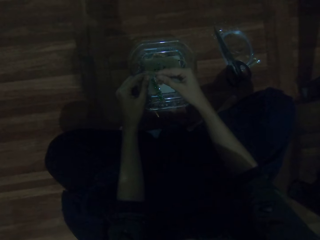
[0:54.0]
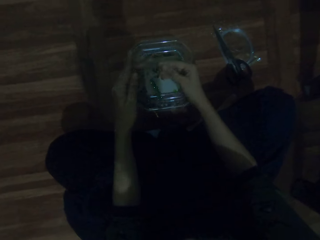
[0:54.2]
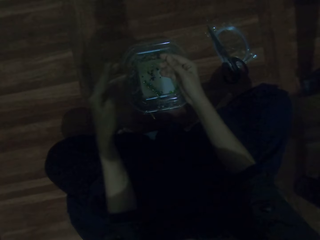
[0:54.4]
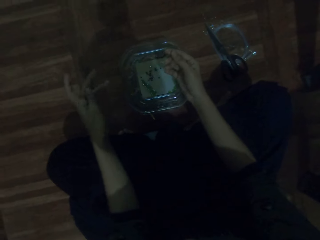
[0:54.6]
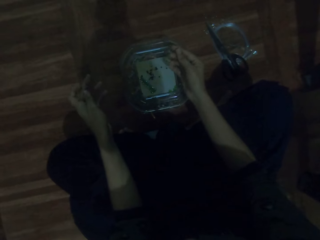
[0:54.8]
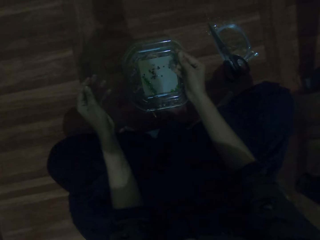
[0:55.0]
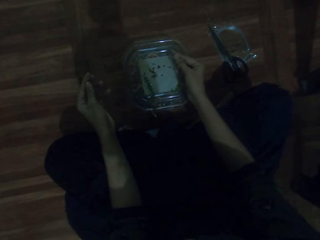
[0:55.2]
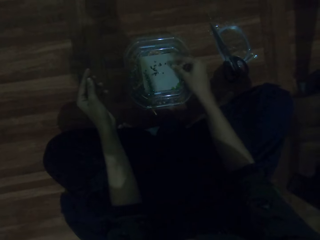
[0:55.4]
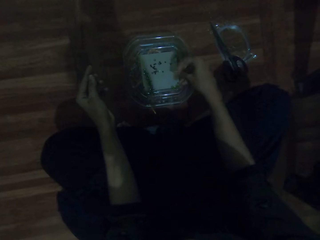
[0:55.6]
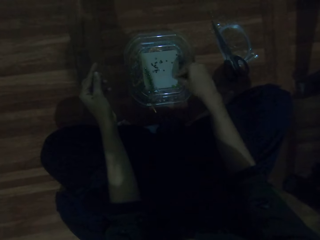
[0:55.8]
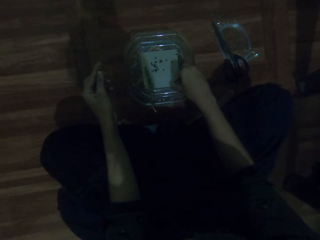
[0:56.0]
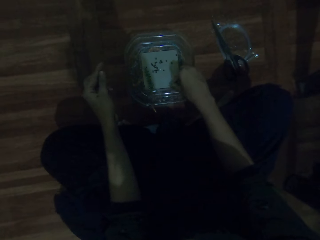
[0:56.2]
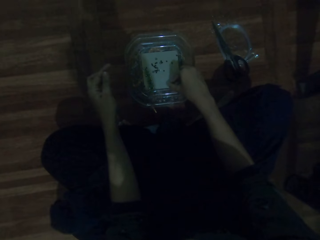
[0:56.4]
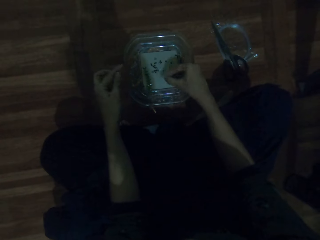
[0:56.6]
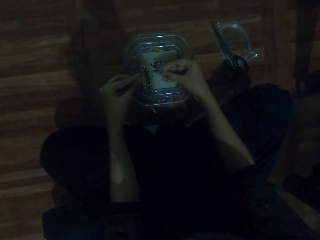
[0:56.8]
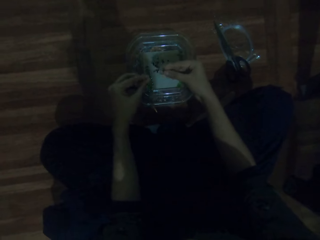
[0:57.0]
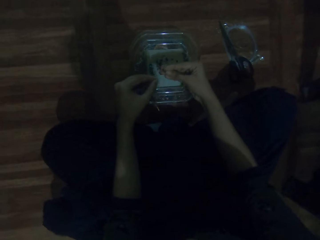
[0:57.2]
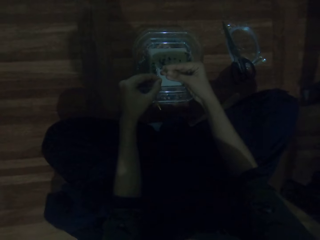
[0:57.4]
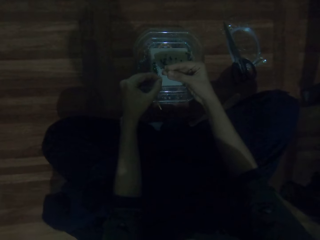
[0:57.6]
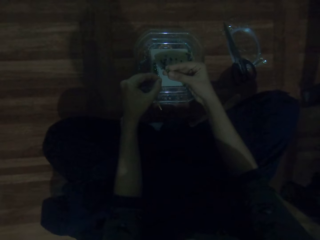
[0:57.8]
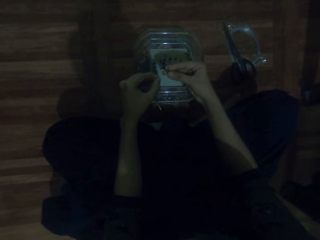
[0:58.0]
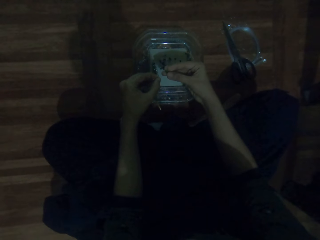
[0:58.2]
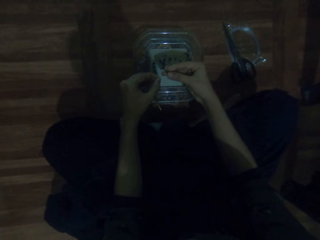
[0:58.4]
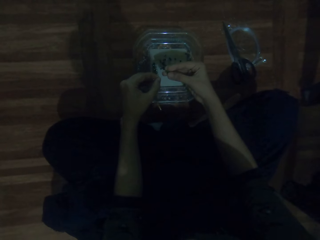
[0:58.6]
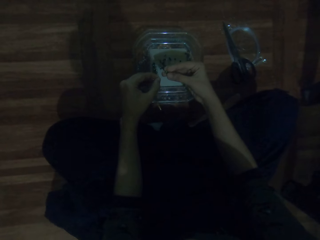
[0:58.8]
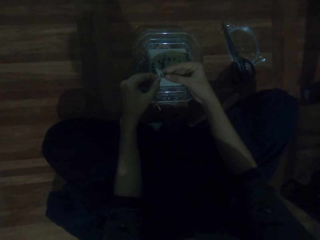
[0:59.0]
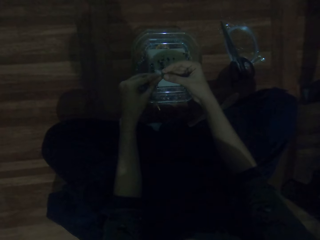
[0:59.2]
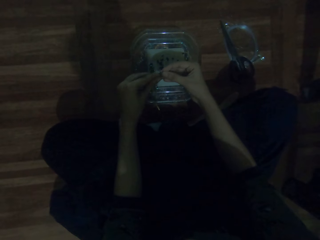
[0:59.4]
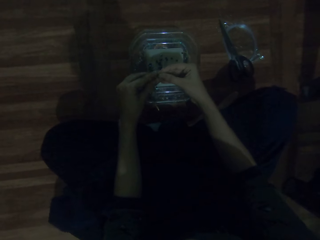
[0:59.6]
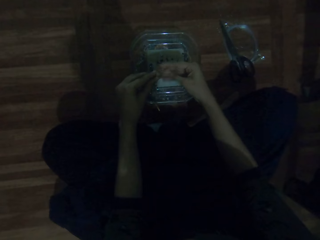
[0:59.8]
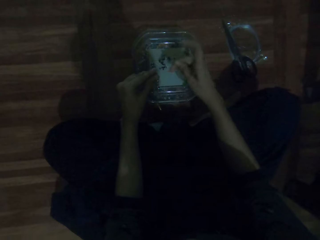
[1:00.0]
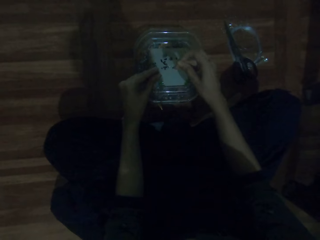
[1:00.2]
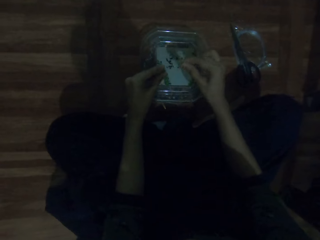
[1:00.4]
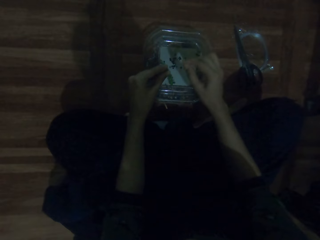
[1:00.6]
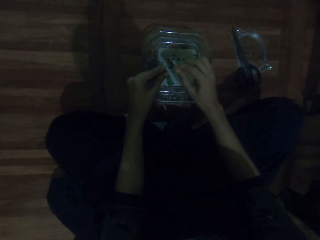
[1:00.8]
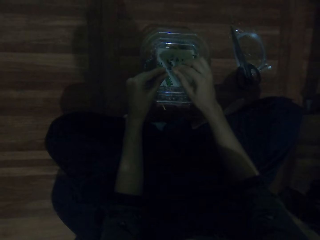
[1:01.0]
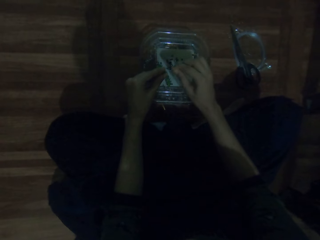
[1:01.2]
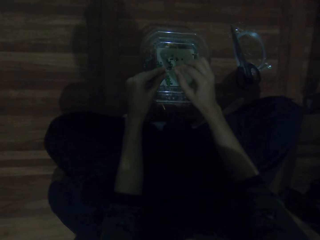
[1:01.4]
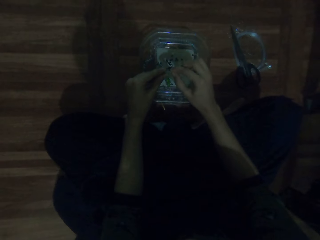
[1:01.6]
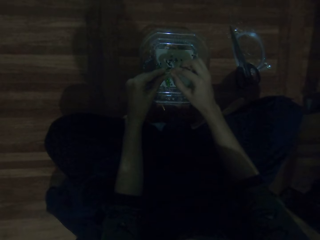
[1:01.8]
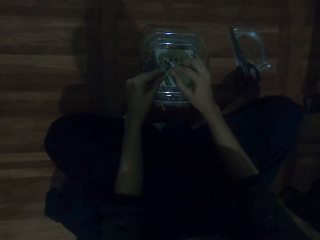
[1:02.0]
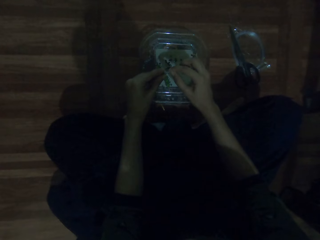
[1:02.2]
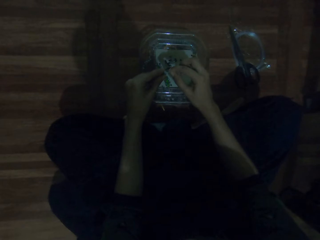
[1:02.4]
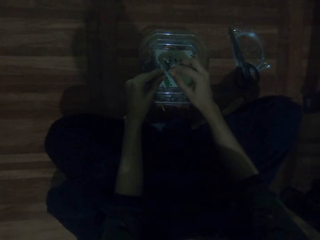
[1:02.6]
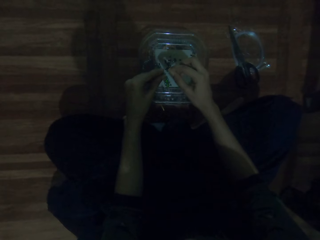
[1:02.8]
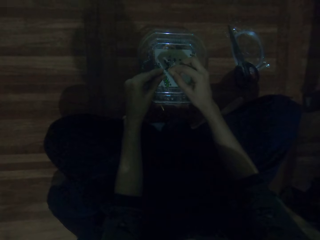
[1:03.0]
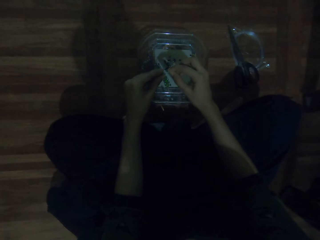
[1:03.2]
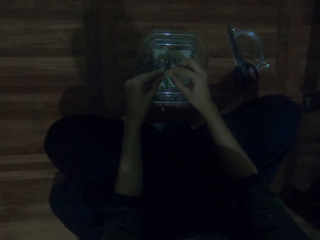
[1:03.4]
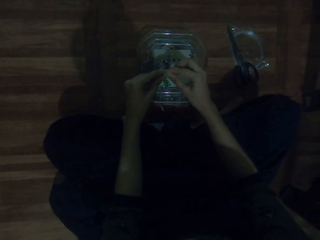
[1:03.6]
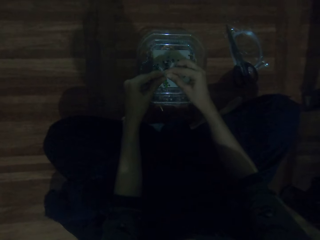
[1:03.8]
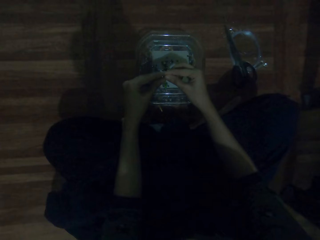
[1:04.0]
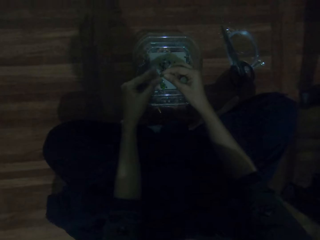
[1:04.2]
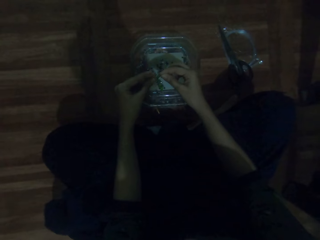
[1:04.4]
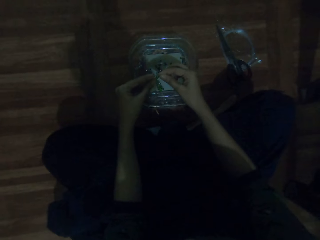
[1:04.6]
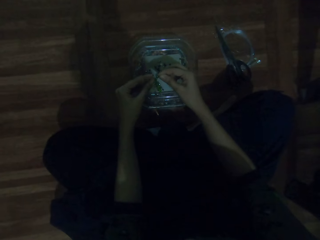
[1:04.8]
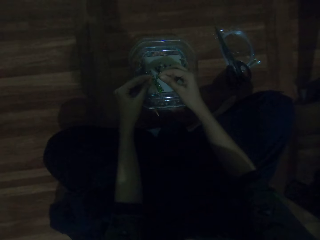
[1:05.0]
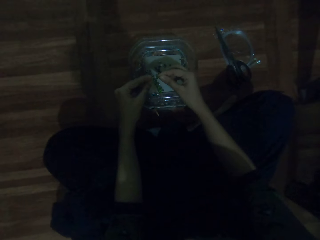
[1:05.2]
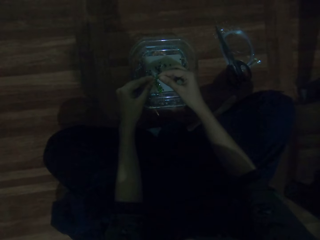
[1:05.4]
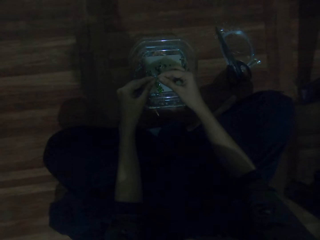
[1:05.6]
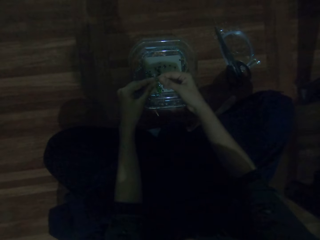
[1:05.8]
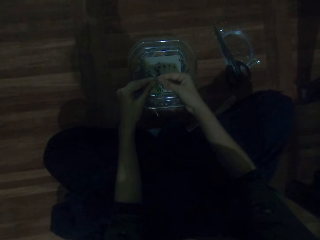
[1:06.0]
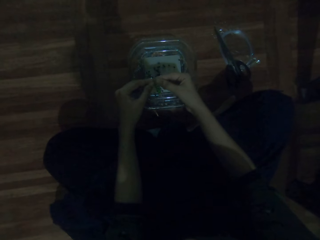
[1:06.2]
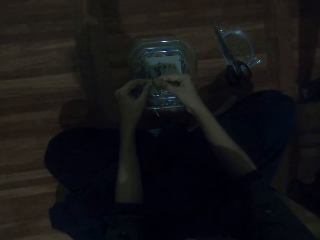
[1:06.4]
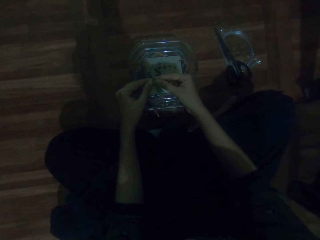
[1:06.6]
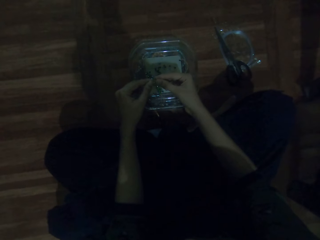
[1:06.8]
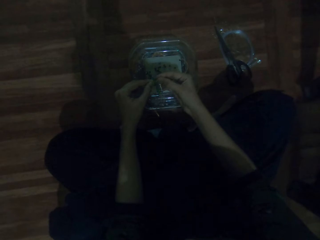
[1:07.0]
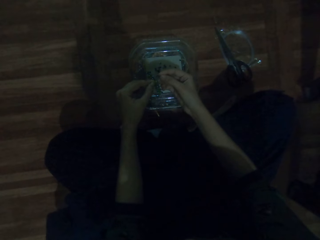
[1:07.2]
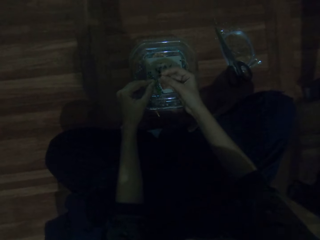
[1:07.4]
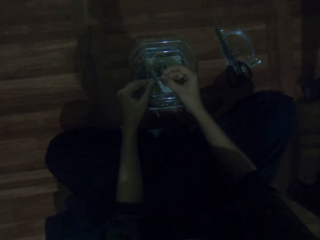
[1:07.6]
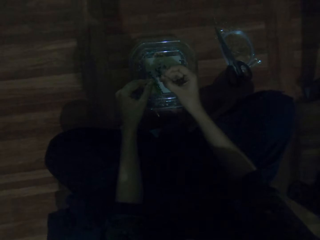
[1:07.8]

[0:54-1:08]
The camera wearer picks the beads from the tin. They put the beads on the beading wire. They interact with a person. They adjust the thread.

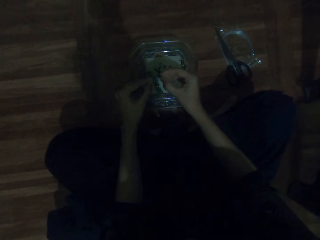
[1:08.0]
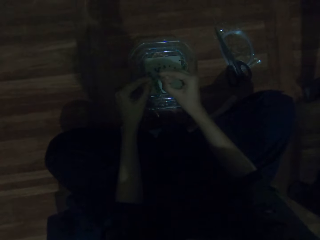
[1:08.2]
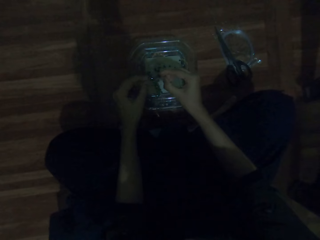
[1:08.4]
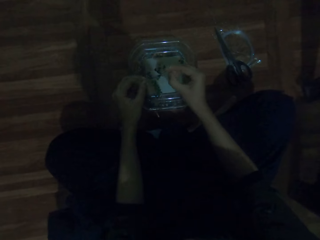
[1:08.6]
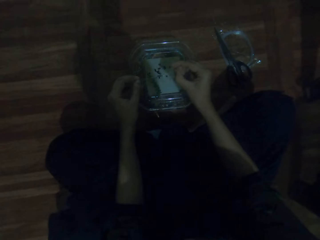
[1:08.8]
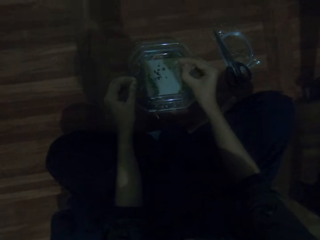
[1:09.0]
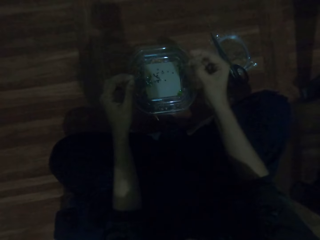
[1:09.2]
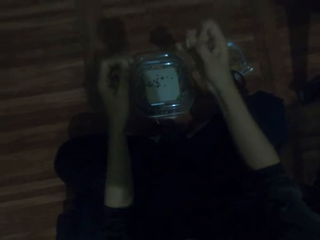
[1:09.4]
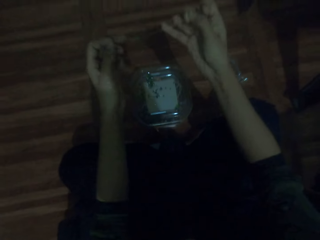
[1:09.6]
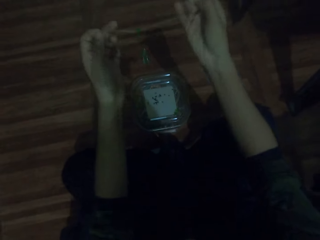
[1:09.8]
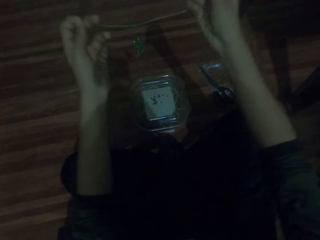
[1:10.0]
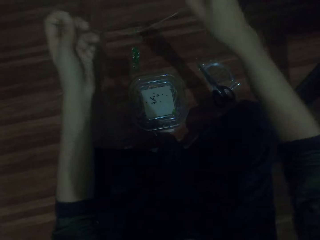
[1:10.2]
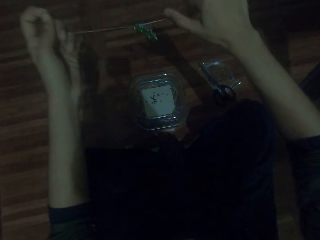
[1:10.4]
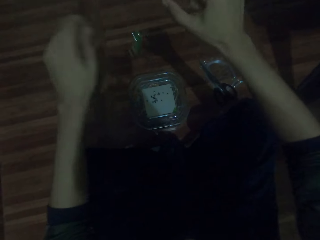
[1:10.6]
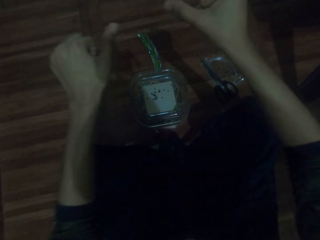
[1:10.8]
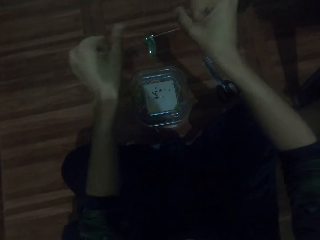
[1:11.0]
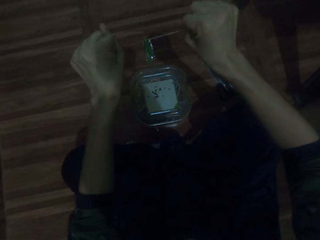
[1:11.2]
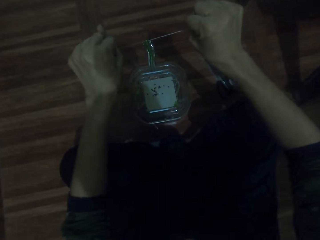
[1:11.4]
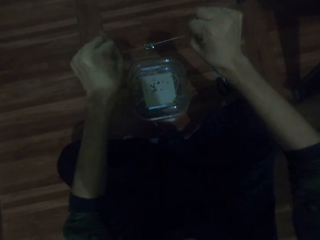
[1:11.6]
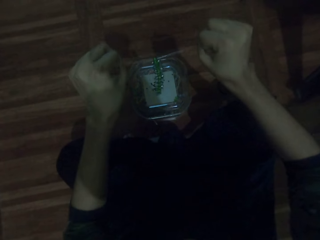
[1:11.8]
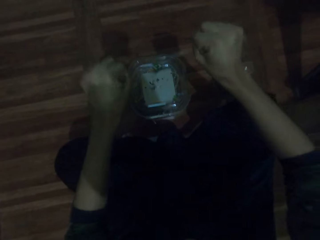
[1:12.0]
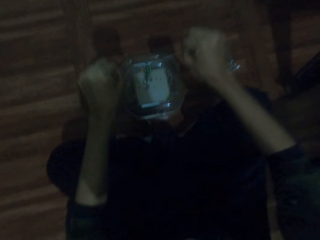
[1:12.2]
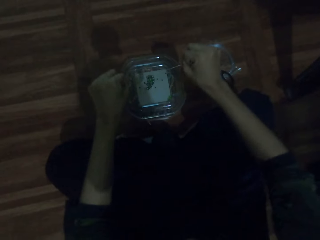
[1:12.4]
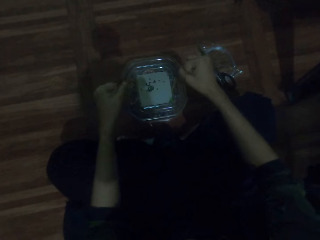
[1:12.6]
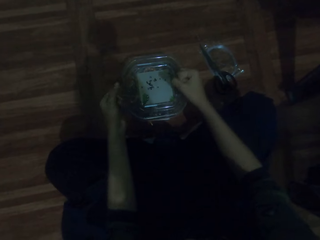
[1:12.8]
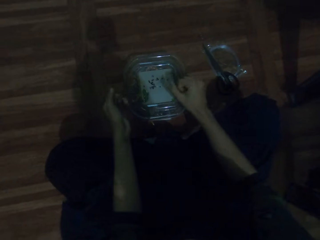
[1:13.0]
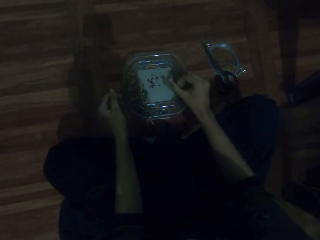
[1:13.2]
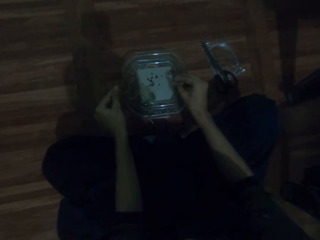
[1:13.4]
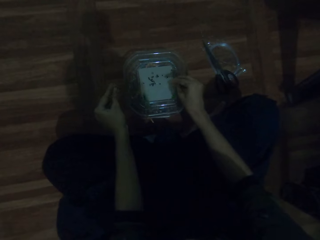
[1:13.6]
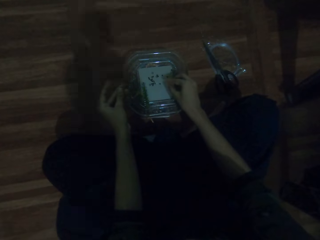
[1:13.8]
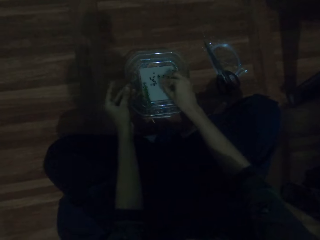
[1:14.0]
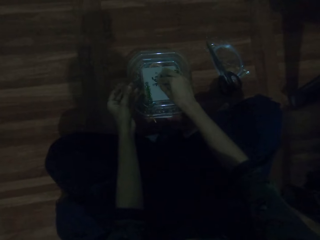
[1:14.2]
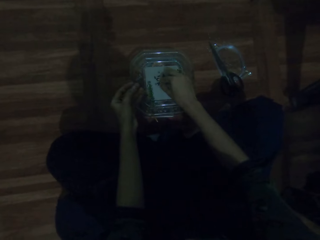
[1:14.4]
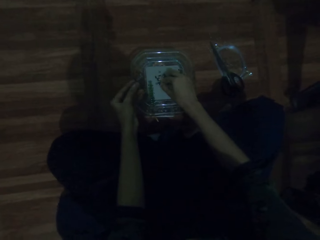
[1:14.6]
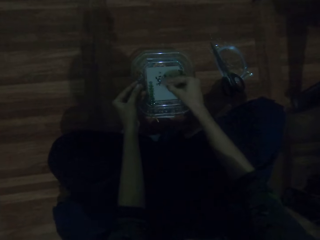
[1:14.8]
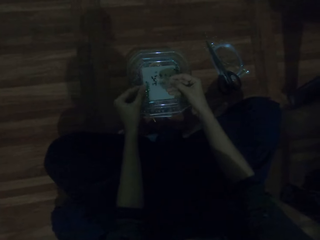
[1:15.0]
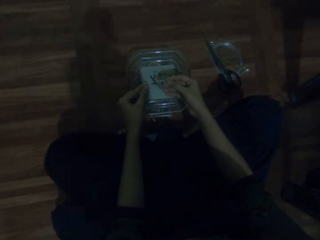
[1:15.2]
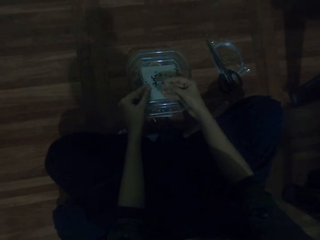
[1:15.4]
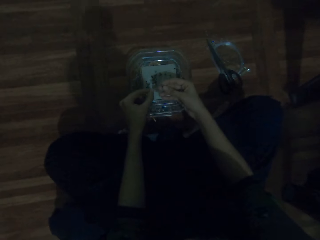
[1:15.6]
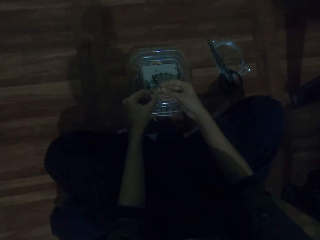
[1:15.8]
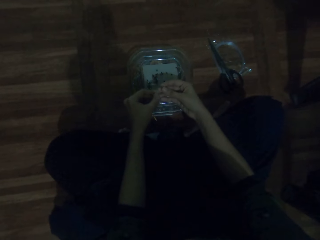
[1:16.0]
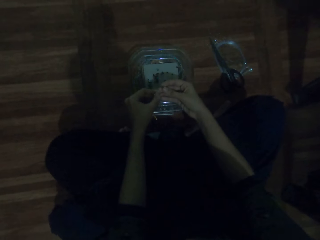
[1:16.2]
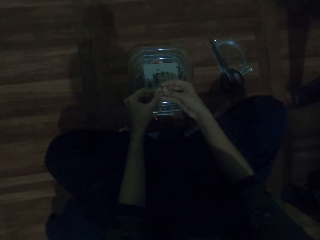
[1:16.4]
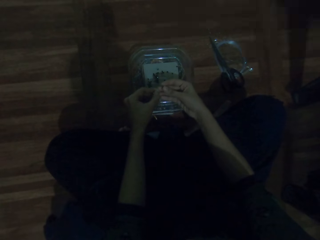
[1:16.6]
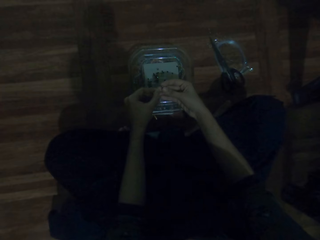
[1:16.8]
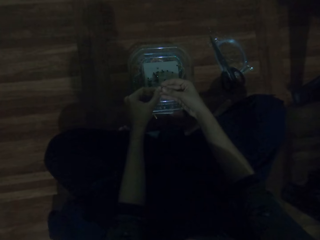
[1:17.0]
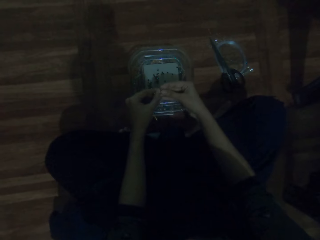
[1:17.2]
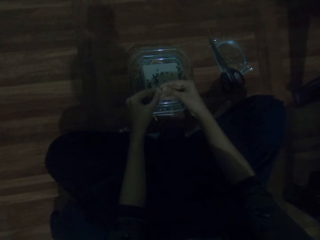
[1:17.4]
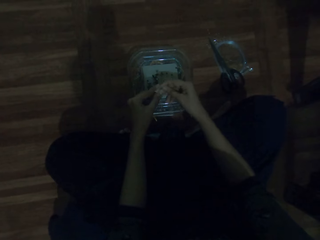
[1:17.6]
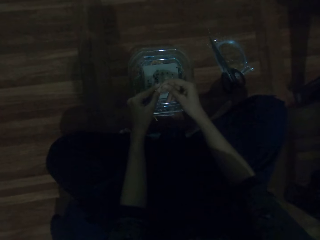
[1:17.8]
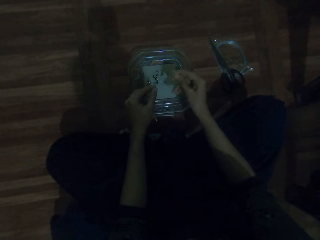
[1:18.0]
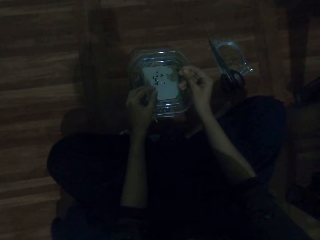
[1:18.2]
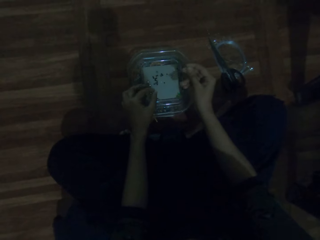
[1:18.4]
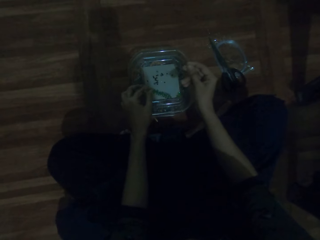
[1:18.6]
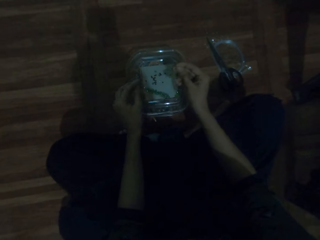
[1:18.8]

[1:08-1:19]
The camera wearer pulls the beading wire. They pick the beads from the tin. They put the beads on the beading wire.
